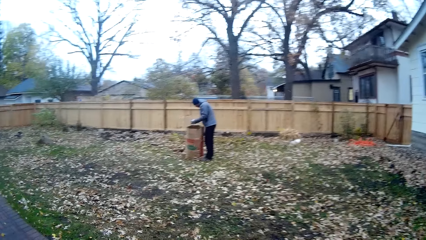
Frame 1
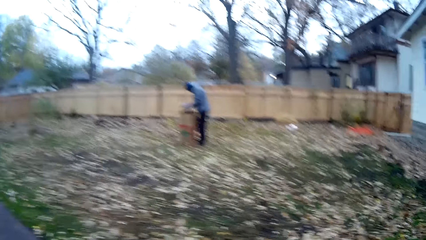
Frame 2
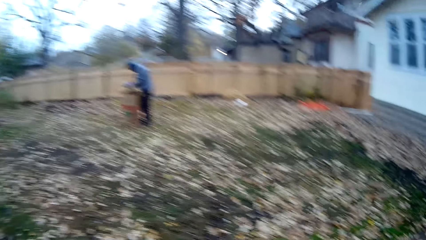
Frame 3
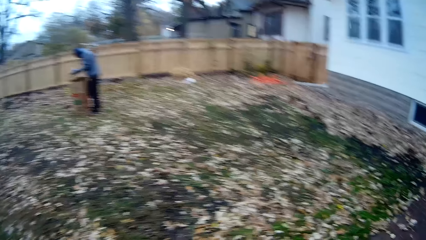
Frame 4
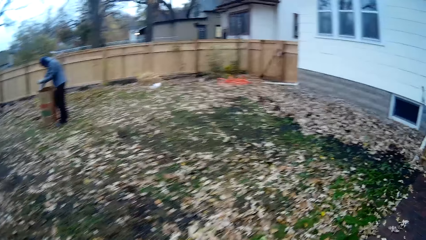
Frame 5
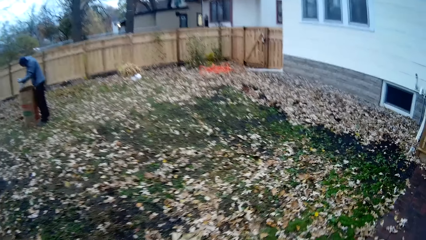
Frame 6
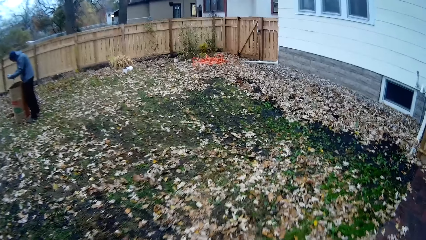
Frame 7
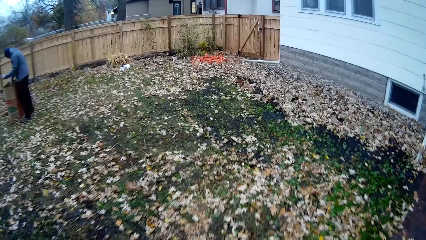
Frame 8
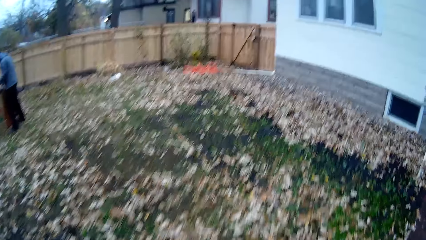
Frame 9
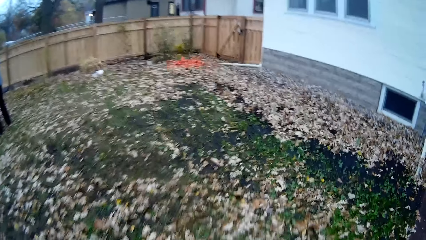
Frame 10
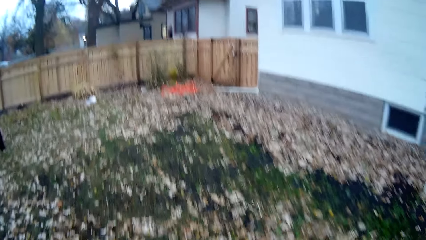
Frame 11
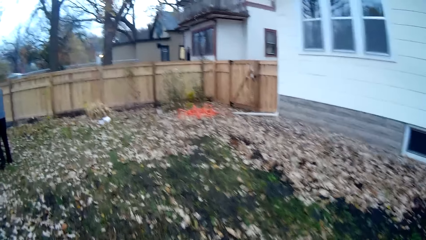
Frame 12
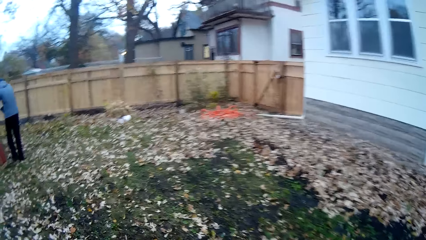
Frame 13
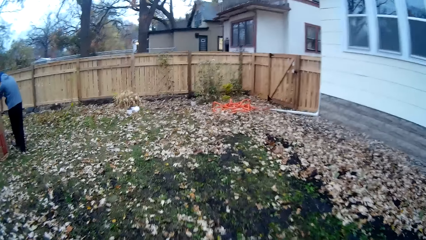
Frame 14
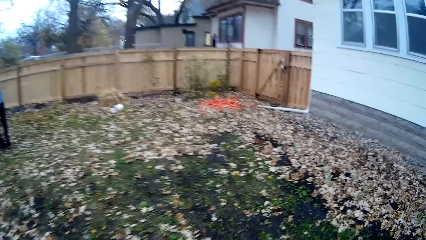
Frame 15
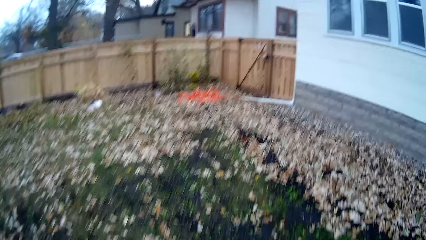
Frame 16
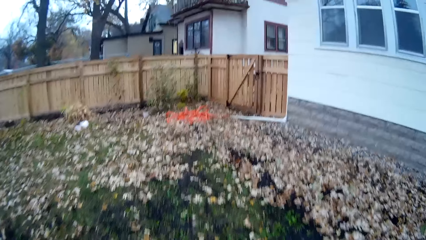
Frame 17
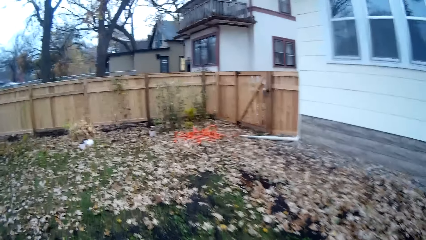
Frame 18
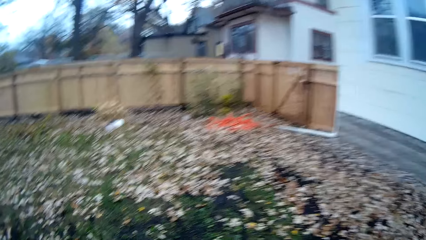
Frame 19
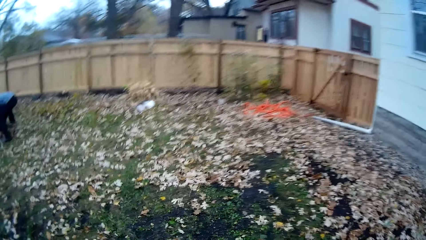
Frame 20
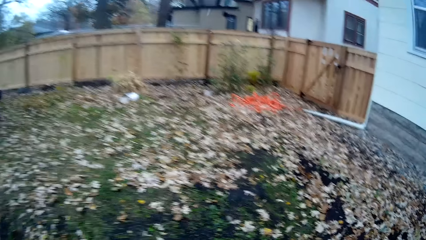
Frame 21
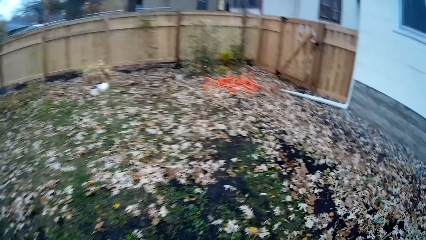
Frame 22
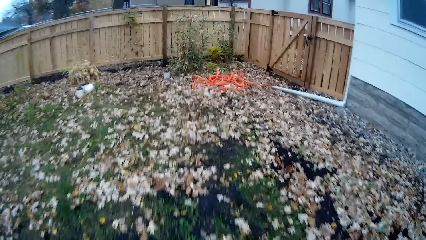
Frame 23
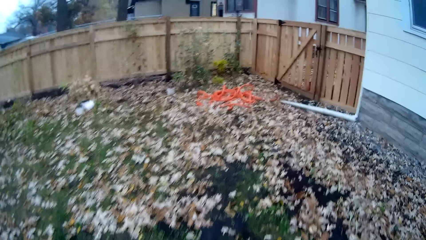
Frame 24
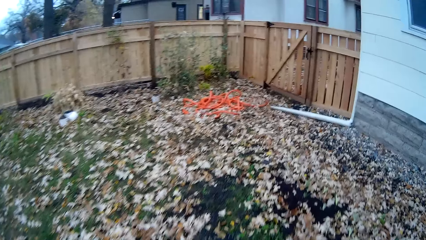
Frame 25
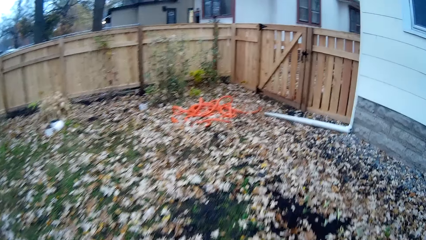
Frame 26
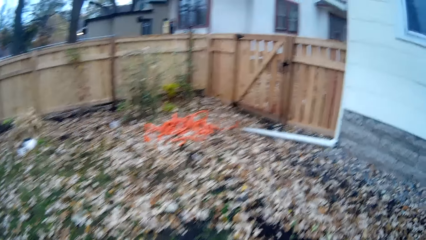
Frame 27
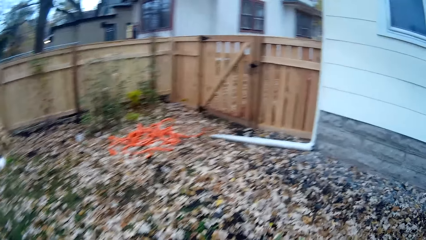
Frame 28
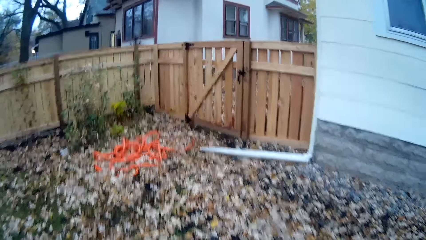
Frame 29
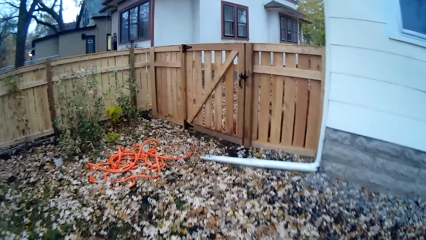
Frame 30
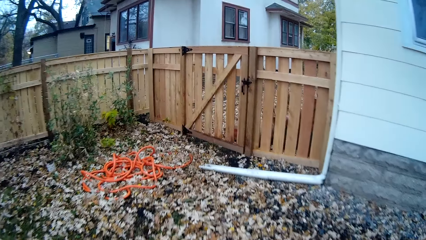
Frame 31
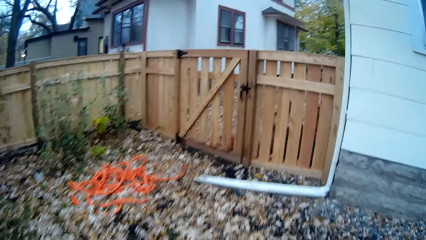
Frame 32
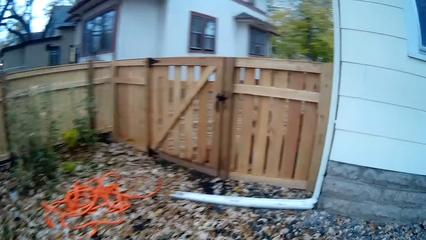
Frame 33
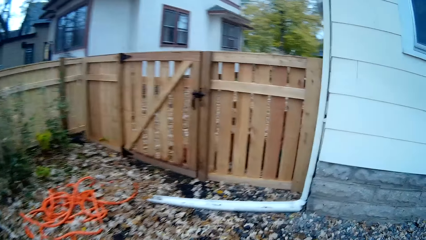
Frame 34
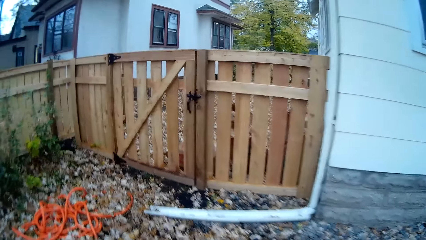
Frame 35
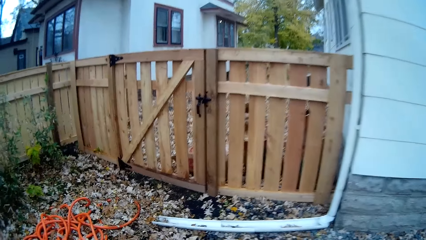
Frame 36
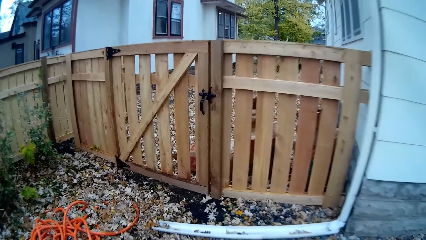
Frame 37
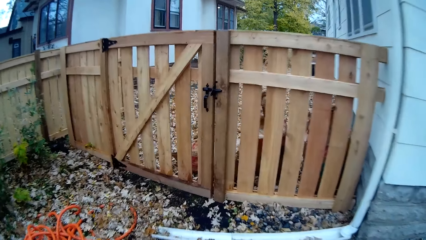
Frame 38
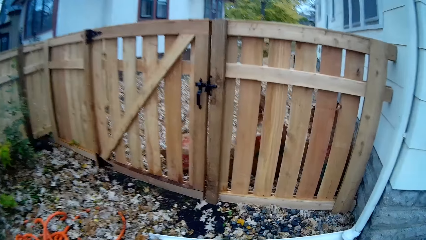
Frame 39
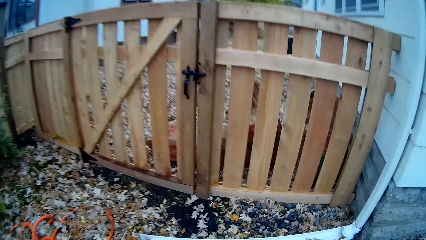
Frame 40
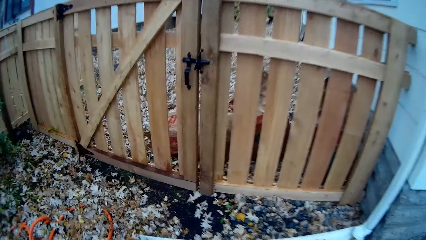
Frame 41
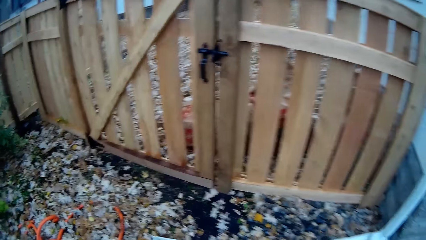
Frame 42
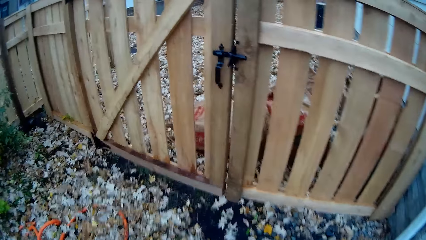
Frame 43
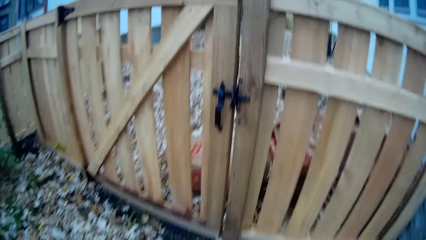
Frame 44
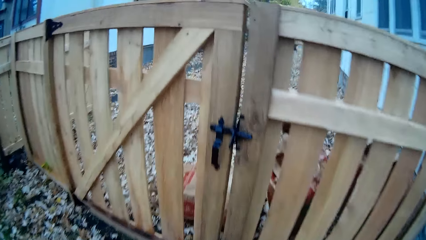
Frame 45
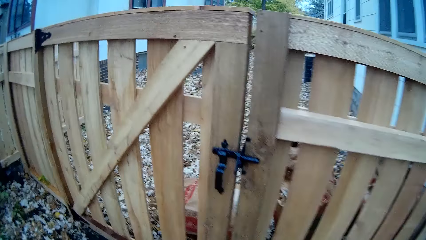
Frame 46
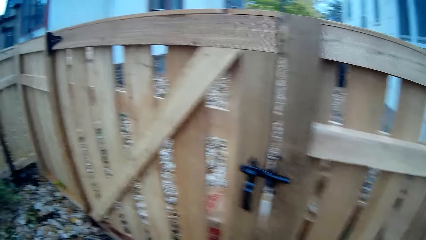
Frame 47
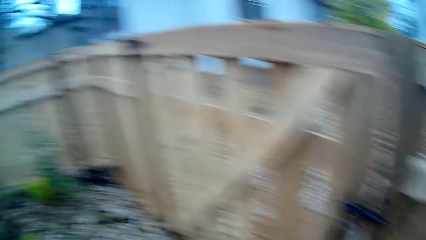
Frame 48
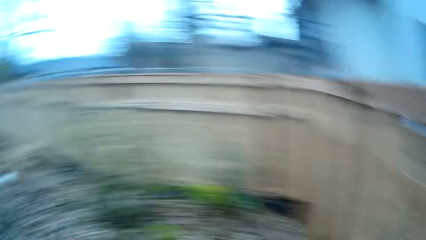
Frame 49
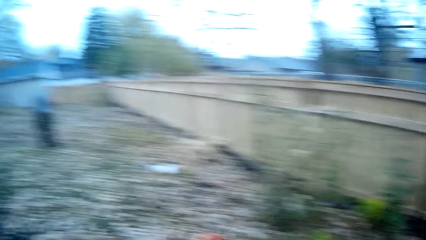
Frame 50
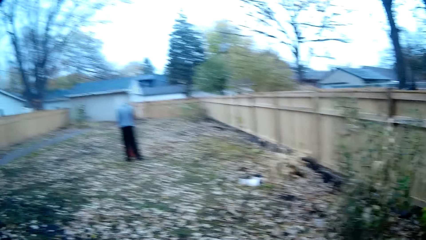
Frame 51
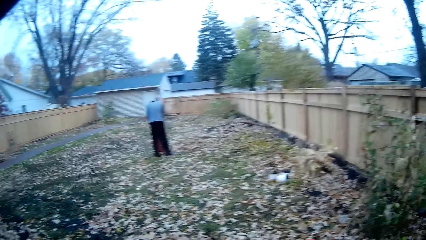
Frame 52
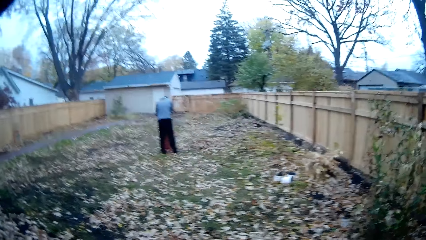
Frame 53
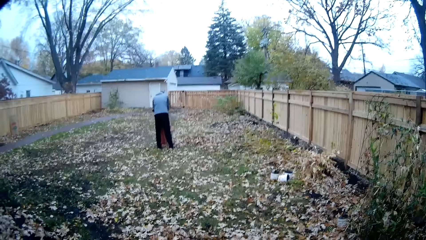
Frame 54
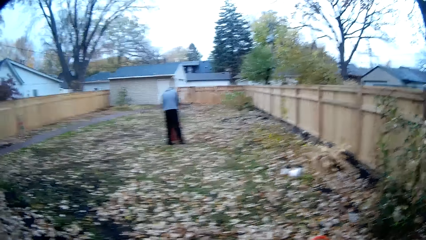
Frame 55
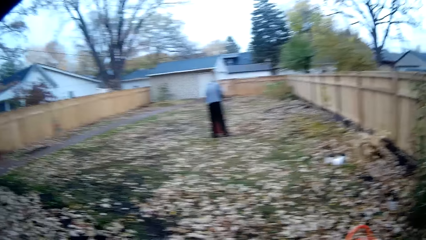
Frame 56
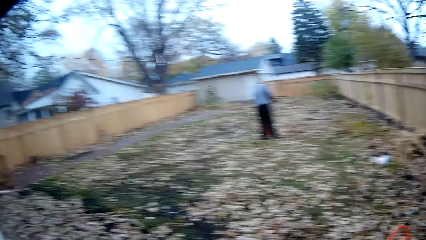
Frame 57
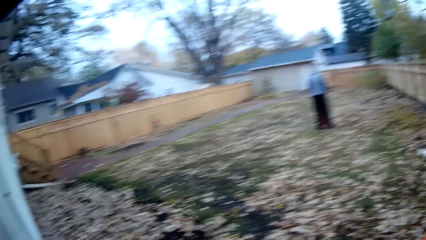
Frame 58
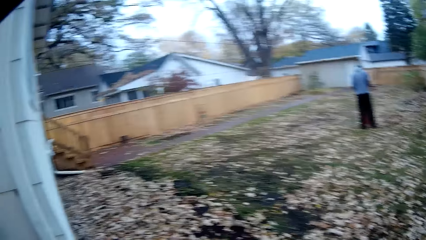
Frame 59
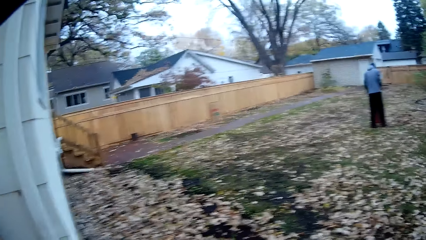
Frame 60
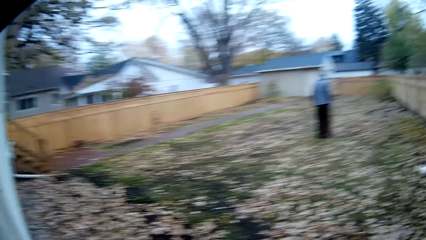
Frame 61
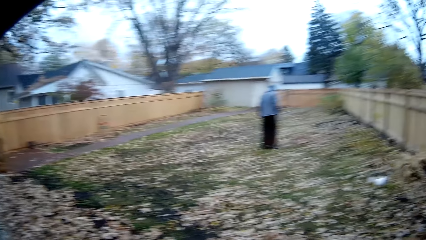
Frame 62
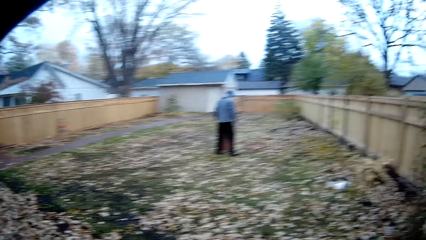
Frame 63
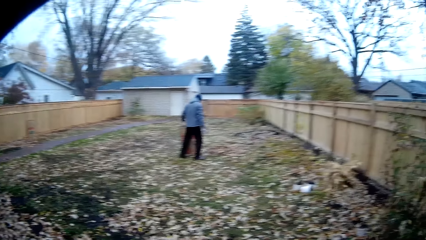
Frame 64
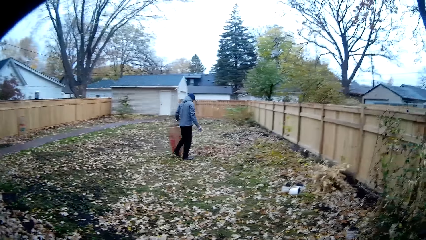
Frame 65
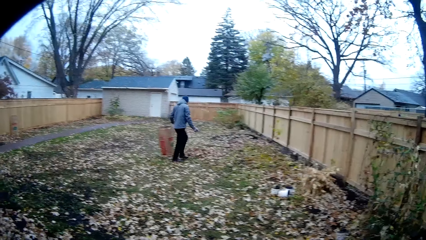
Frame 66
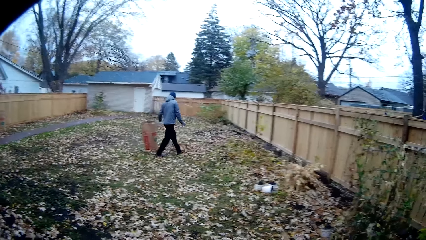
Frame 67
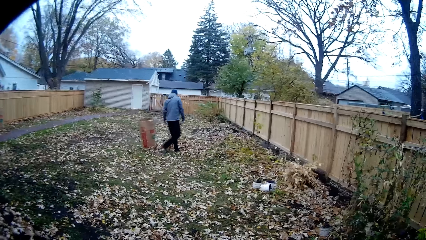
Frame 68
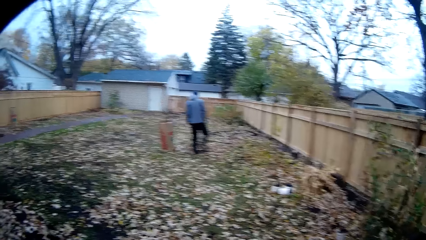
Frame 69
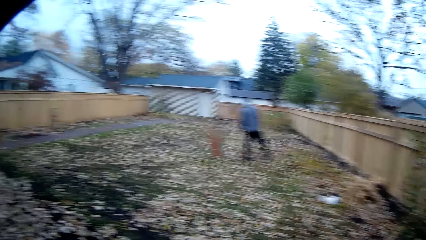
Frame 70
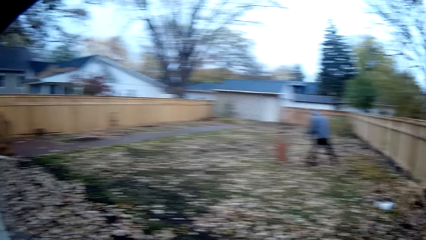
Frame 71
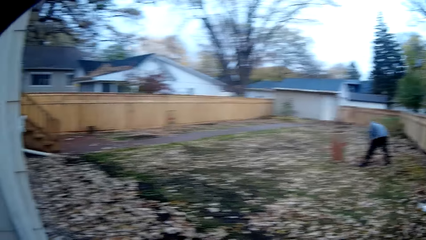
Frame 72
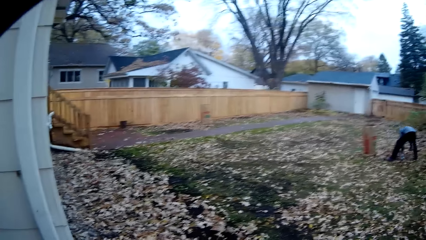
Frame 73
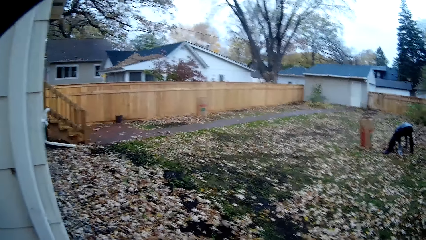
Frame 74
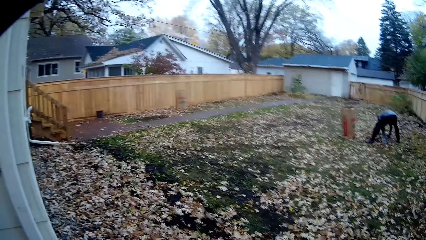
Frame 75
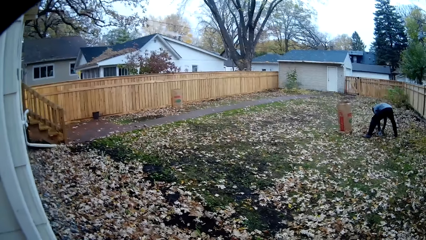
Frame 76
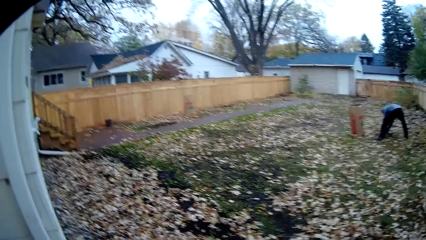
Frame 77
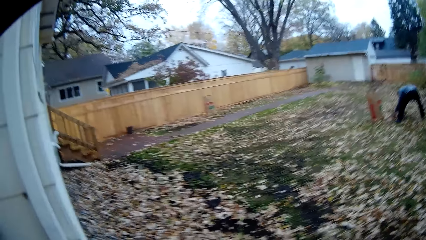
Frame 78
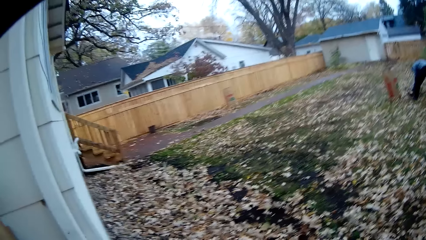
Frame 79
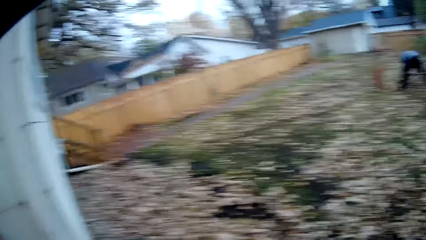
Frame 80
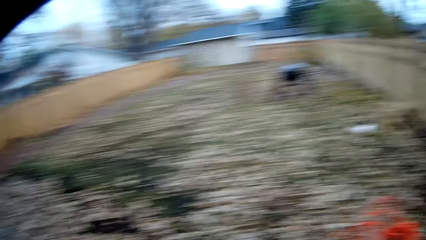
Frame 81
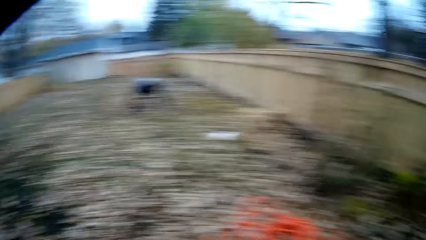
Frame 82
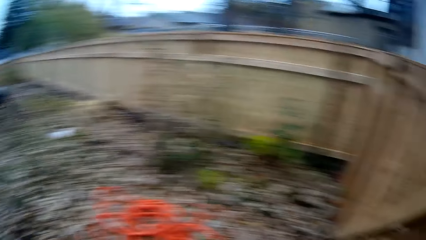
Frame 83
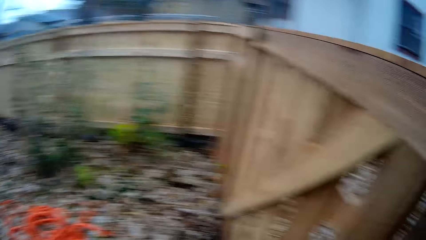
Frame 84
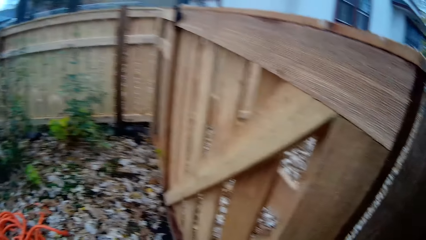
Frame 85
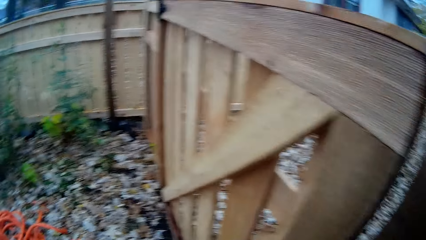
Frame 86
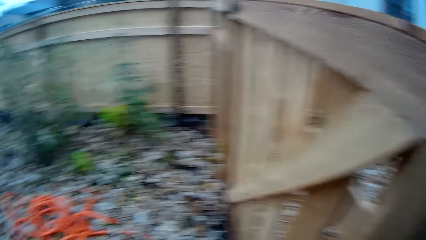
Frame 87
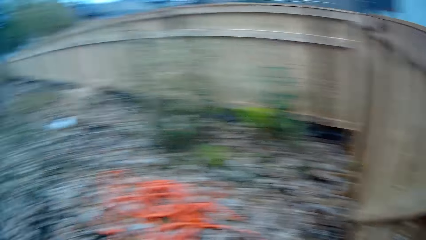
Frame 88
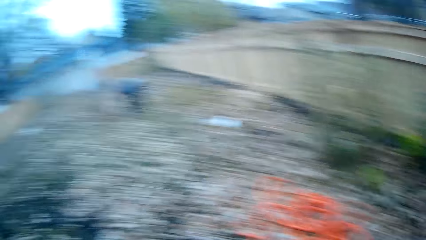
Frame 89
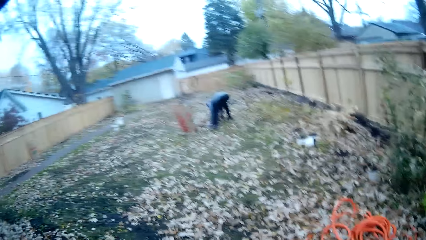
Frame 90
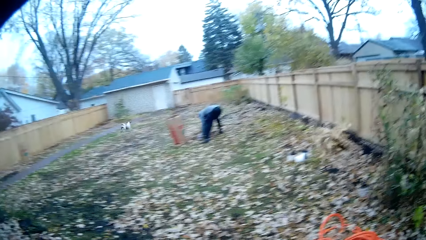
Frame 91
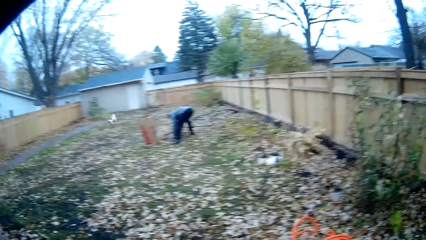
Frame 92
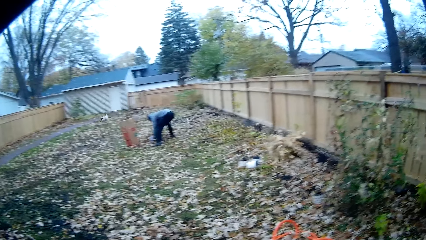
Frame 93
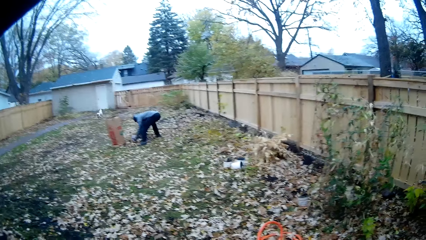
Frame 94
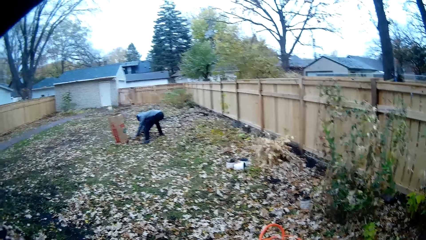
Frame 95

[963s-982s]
The camera wearer walks around the field. They walk towards a wooden gate. They look around the field. The man picks up debris from the floor with both hands.
